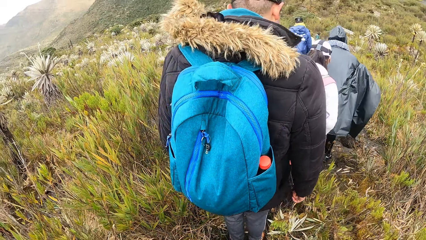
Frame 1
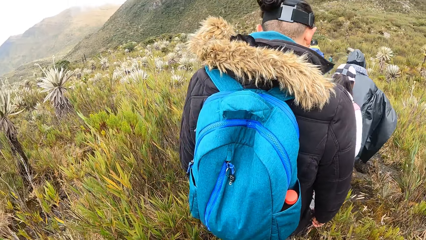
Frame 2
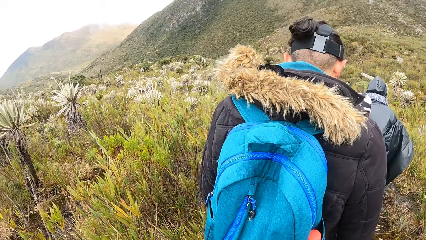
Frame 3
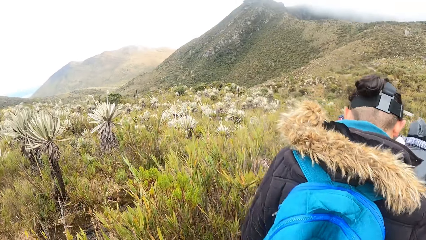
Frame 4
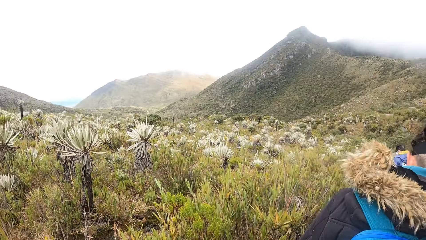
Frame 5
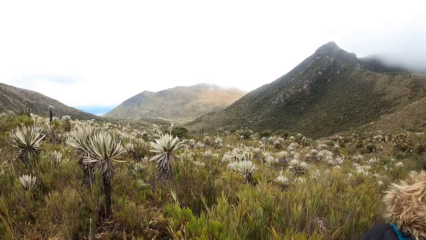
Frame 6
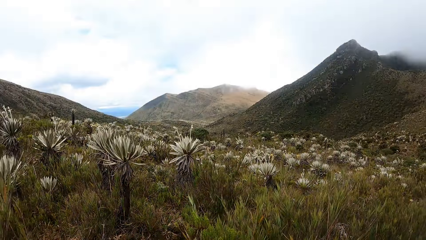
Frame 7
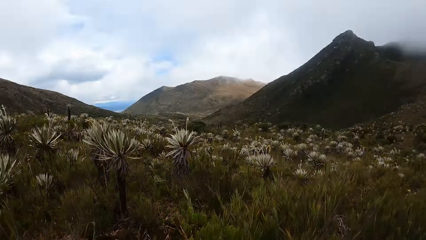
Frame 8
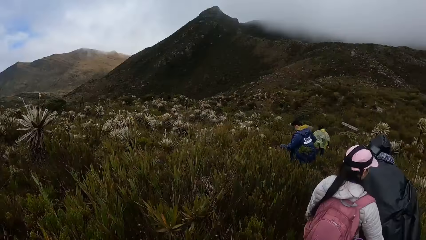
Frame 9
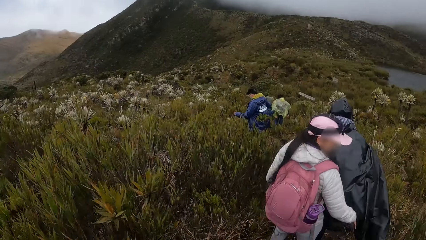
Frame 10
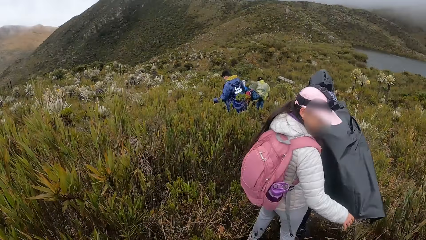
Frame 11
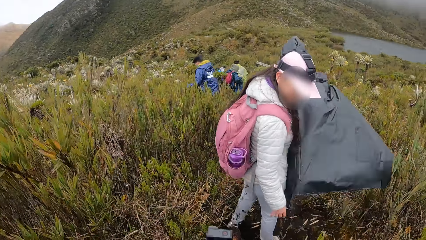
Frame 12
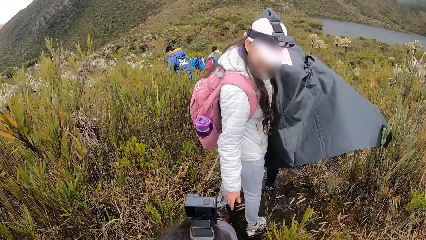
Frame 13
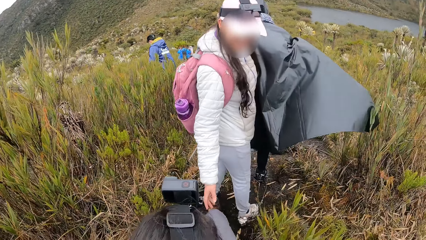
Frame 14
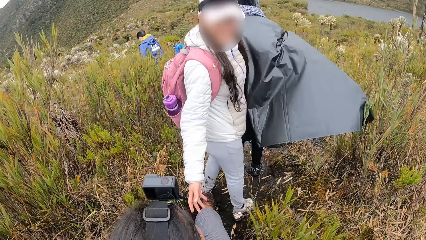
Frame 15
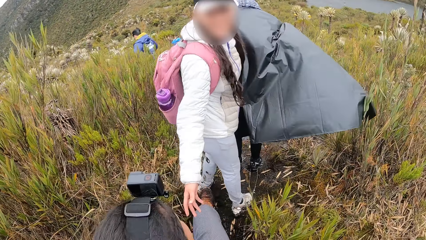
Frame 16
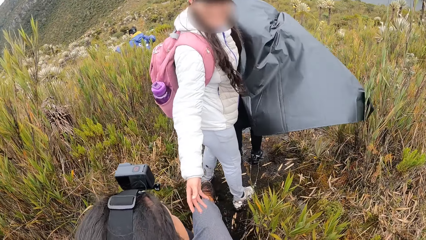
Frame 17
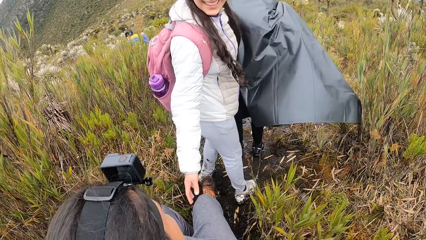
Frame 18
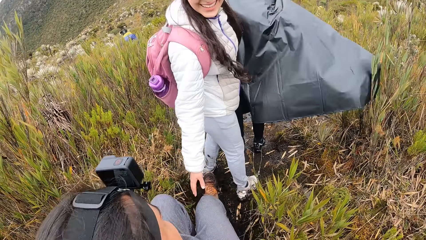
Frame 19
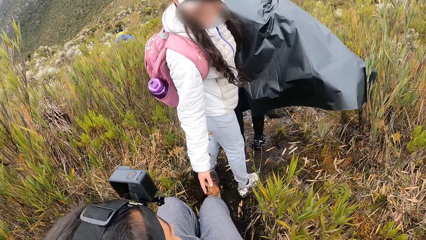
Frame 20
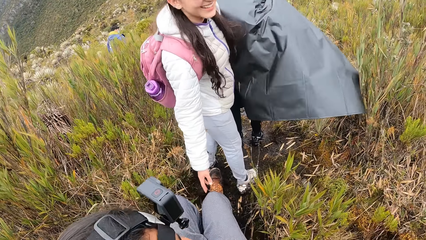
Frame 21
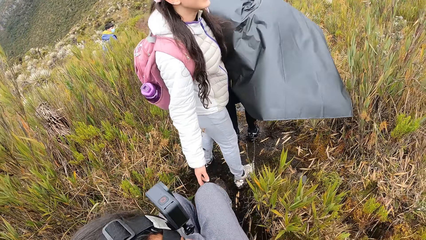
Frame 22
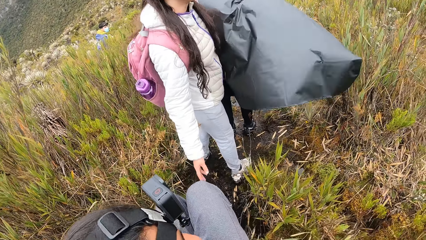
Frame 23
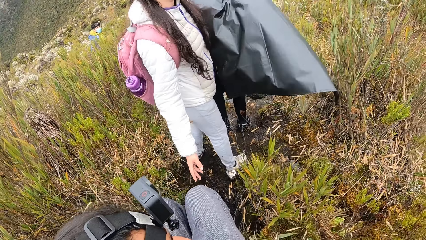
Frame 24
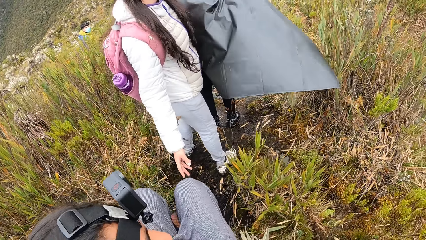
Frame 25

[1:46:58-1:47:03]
The camera wearer walks in the area.

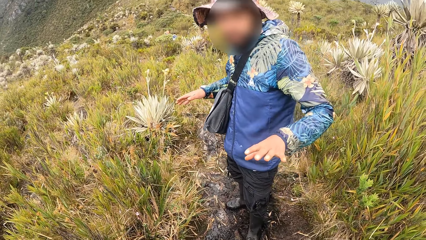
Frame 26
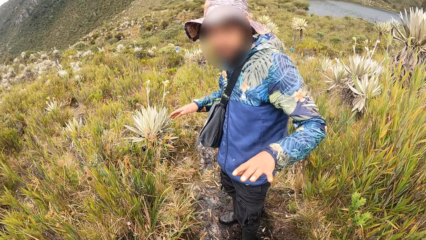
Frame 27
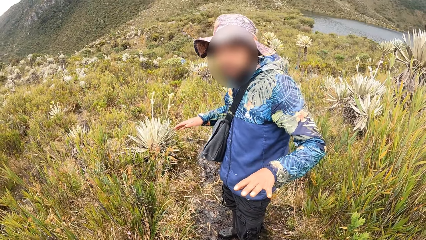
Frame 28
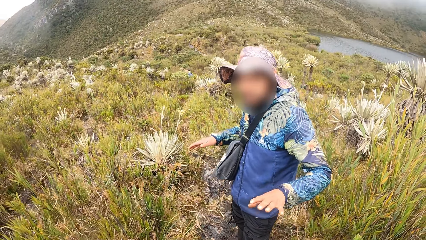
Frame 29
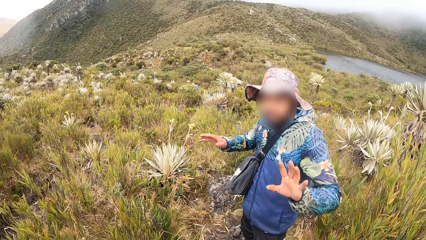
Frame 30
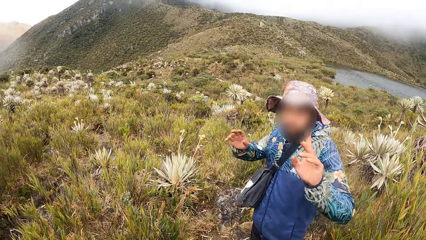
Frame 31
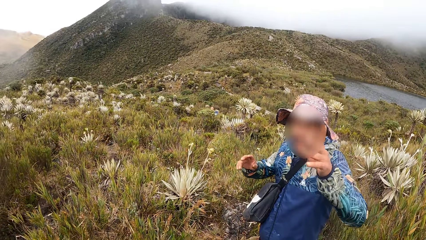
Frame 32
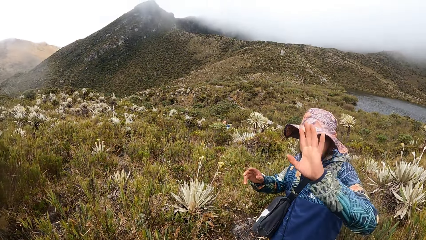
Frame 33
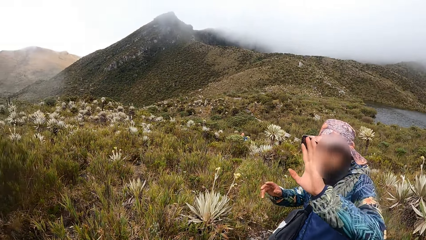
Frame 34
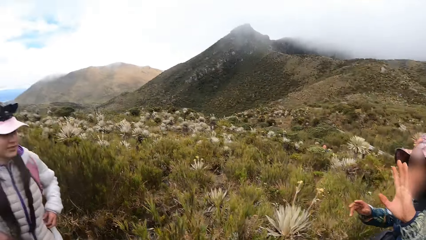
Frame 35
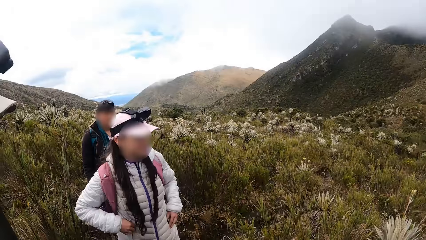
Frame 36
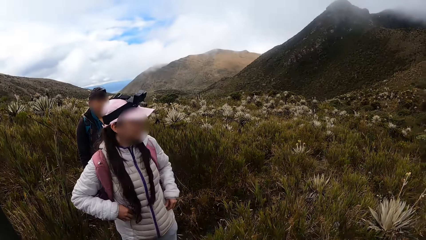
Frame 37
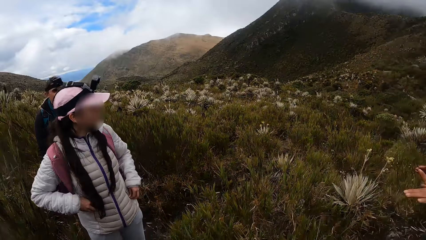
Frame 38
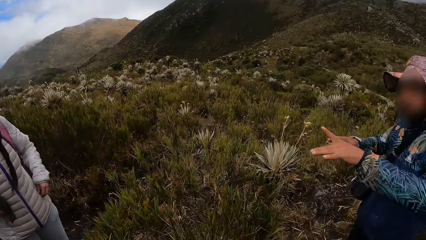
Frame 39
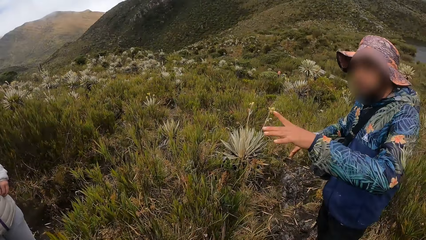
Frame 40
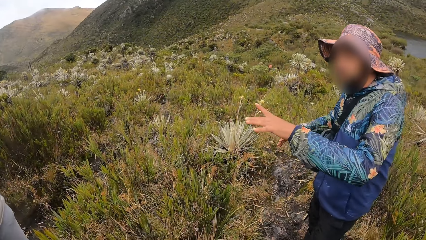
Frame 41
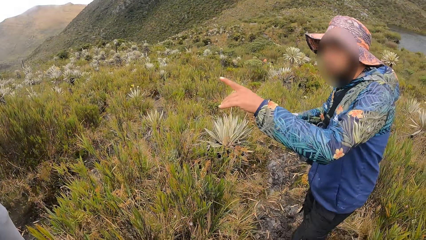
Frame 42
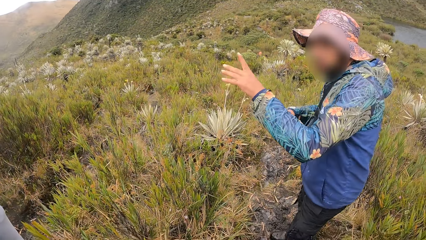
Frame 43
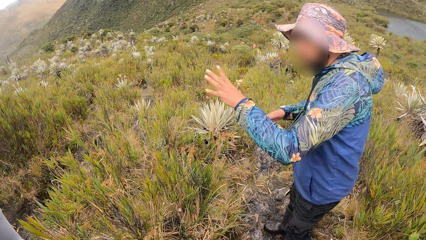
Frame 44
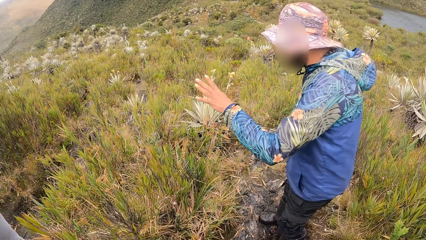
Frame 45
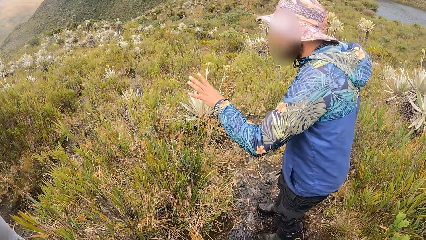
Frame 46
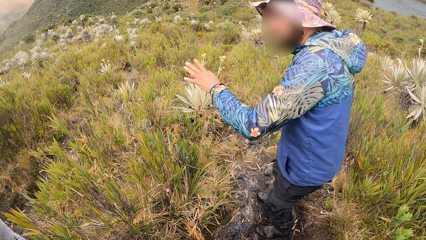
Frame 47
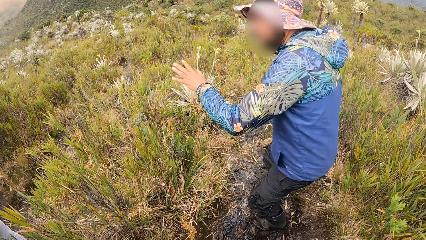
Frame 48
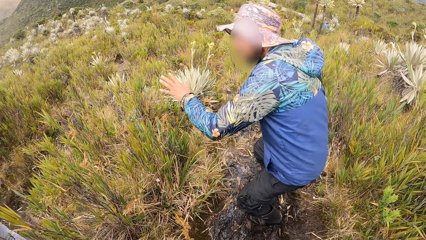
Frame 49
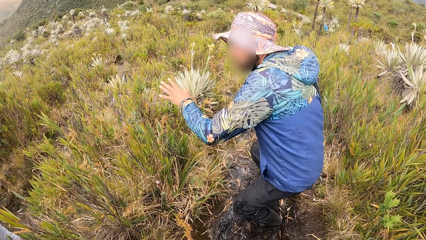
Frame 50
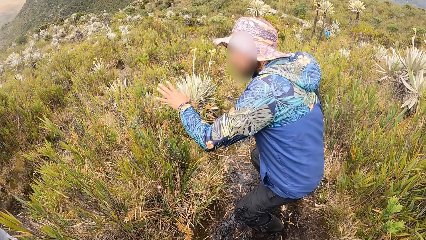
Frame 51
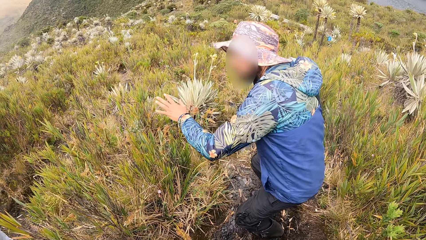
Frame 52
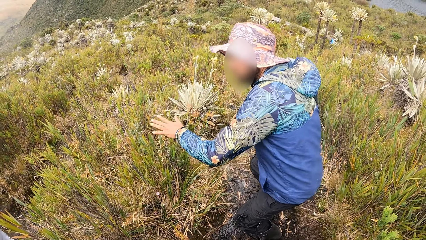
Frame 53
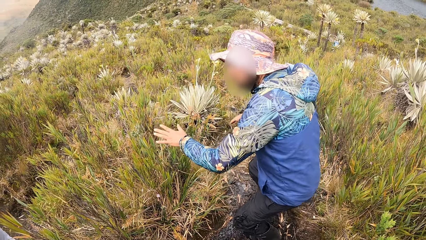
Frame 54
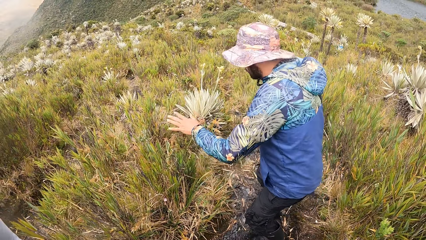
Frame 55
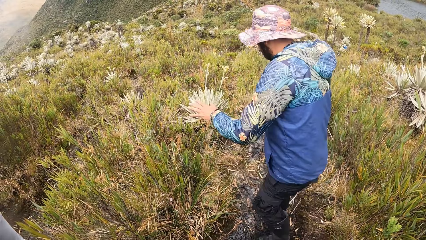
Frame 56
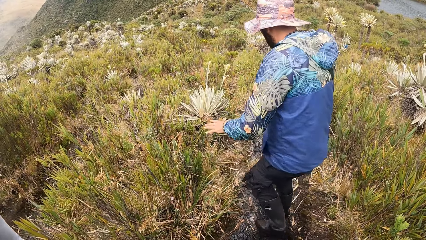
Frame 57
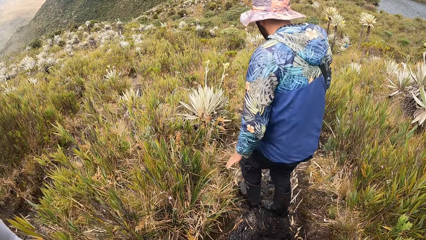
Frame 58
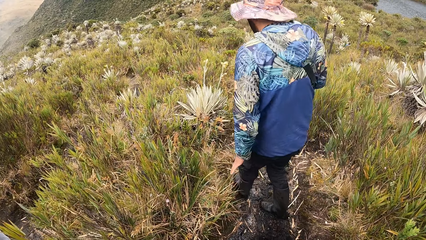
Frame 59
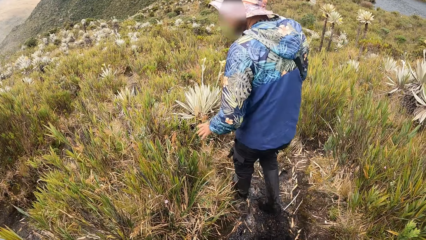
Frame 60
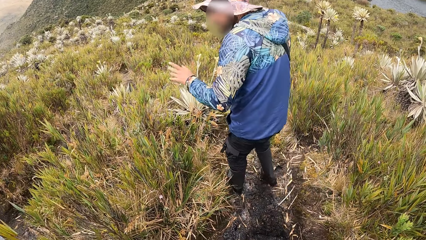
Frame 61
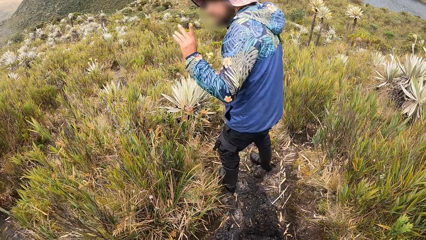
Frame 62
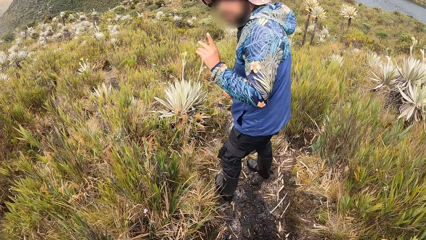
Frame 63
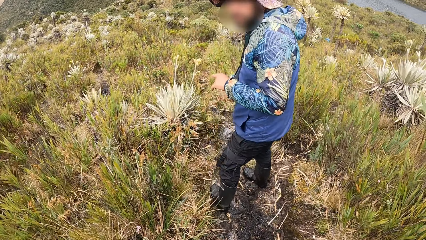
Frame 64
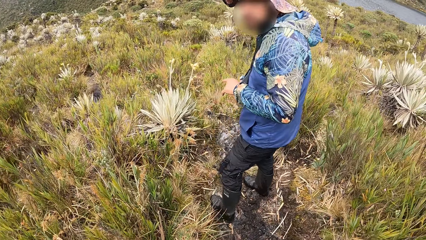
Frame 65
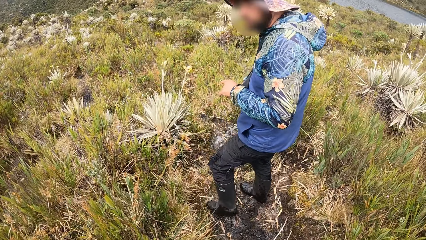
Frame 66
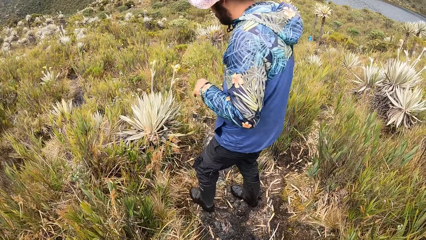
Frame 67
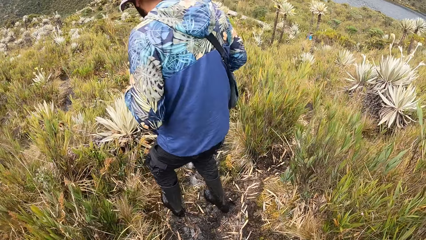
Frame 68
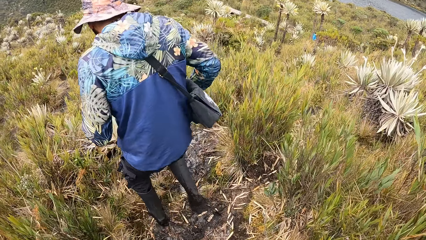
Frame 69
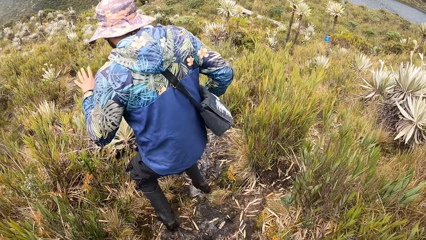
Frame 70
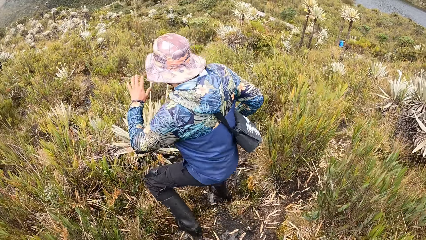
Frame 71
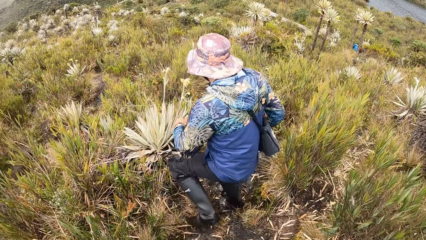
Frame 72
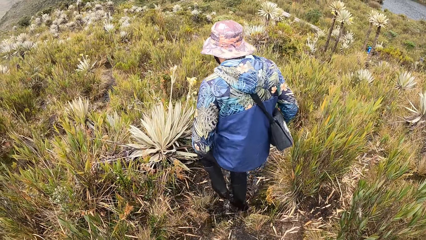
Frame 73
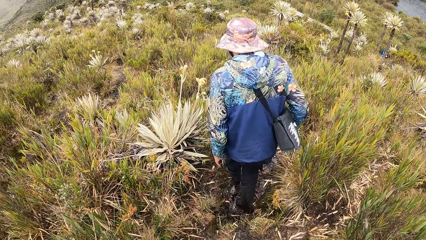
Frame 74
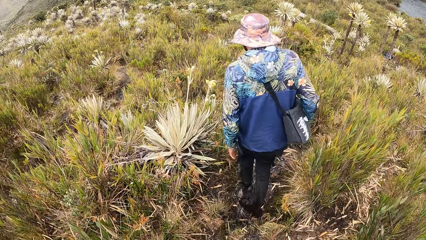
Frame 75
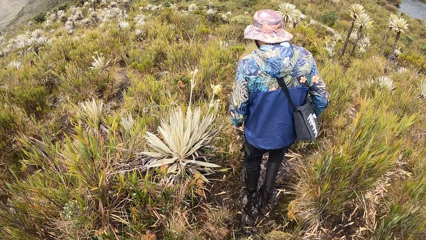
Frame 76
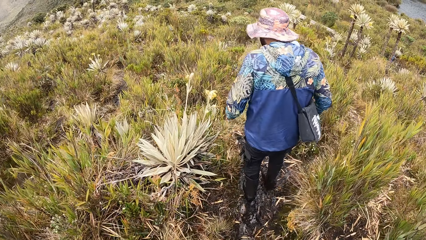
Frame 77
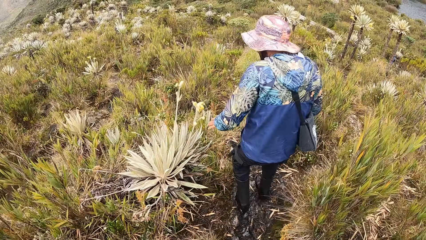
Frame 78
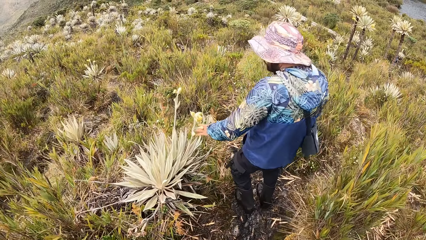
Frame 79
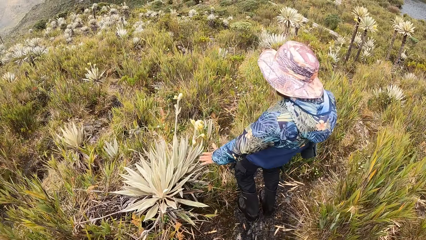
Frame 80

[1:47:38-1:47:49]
The camera wearer looks around the area.
